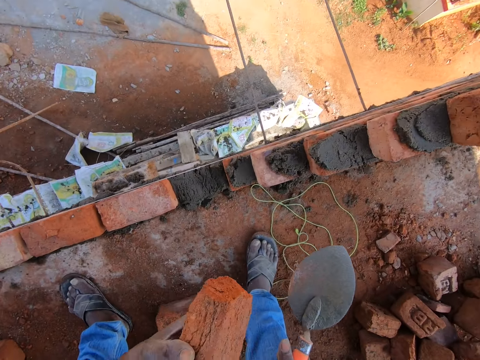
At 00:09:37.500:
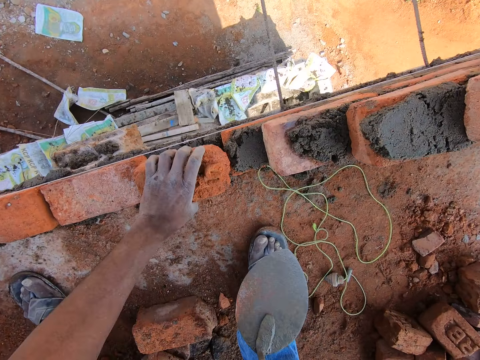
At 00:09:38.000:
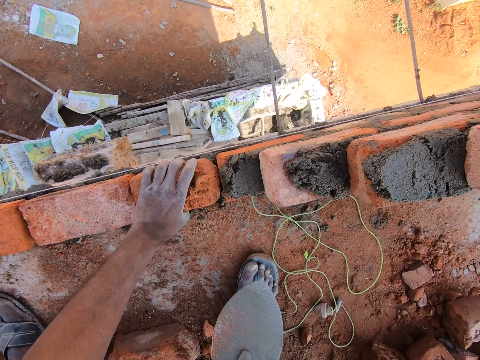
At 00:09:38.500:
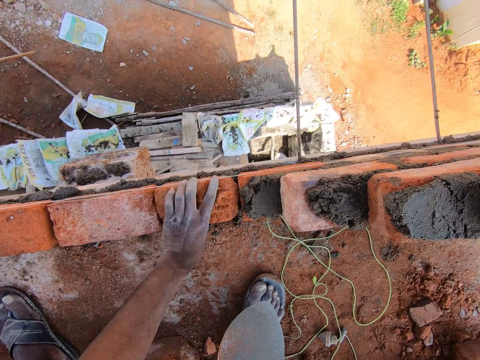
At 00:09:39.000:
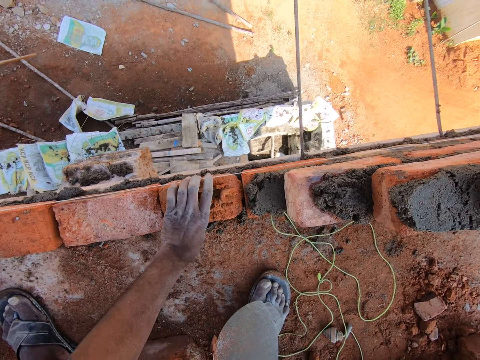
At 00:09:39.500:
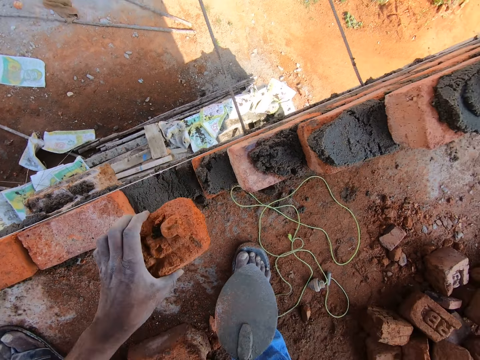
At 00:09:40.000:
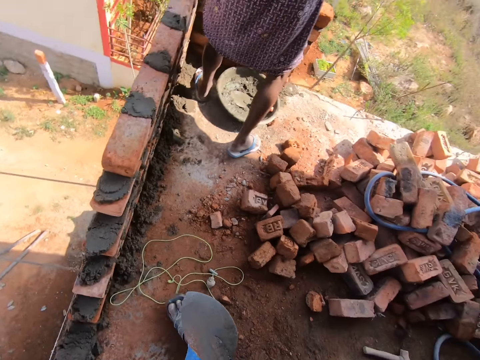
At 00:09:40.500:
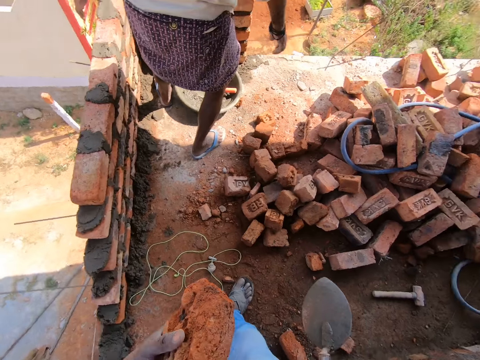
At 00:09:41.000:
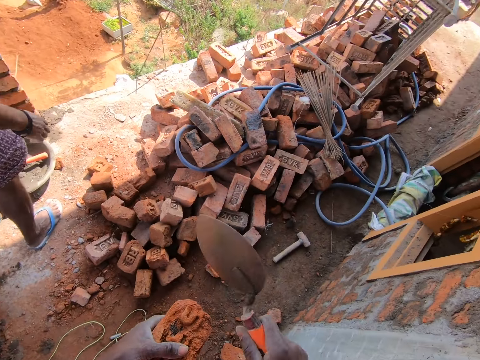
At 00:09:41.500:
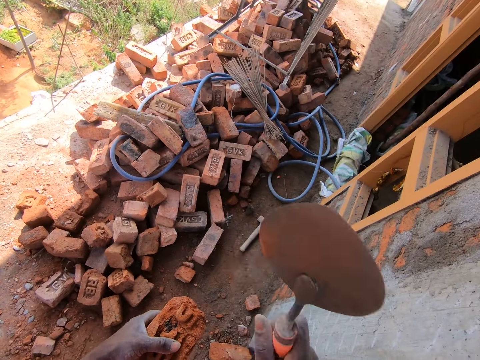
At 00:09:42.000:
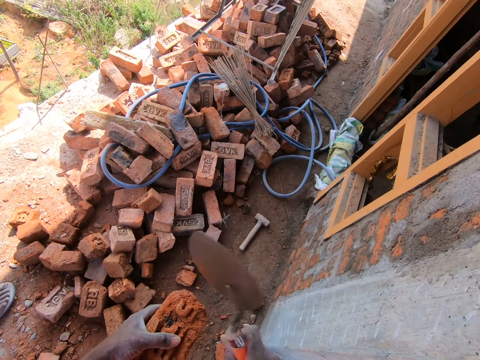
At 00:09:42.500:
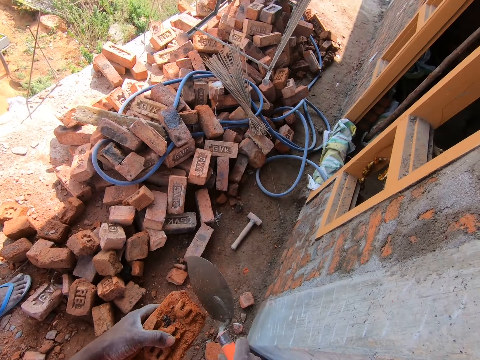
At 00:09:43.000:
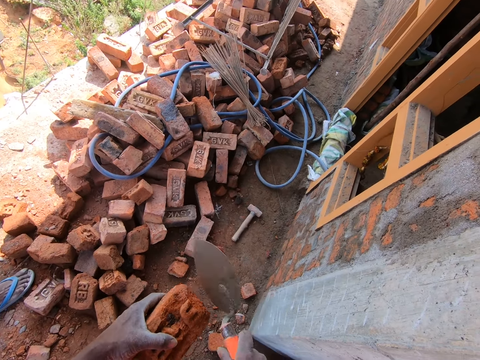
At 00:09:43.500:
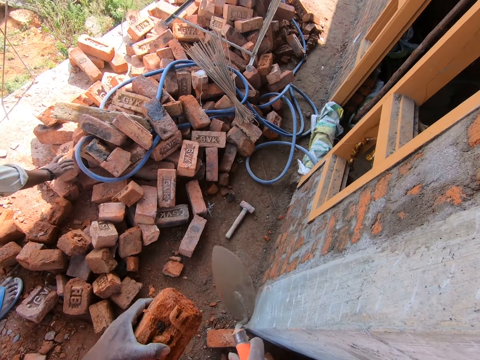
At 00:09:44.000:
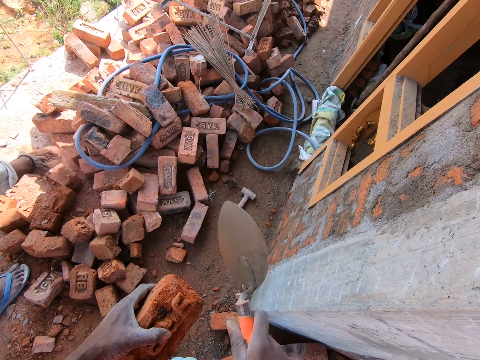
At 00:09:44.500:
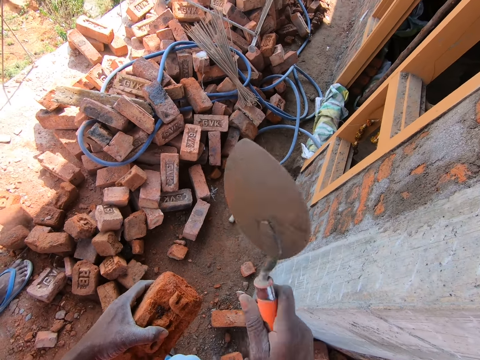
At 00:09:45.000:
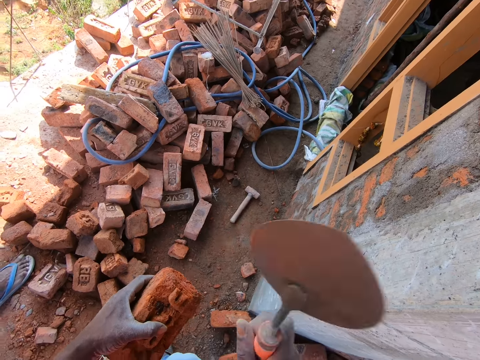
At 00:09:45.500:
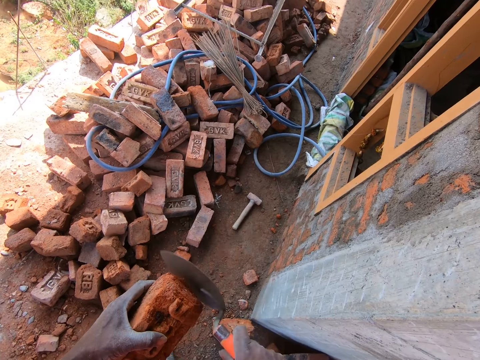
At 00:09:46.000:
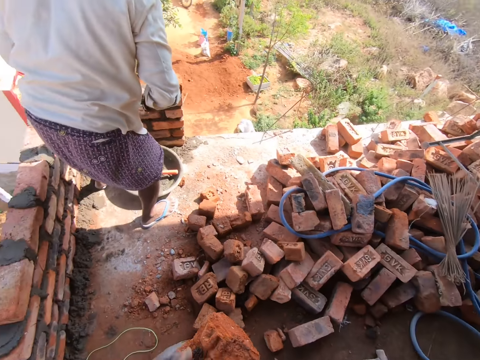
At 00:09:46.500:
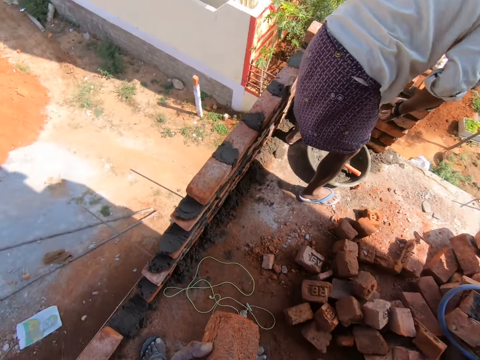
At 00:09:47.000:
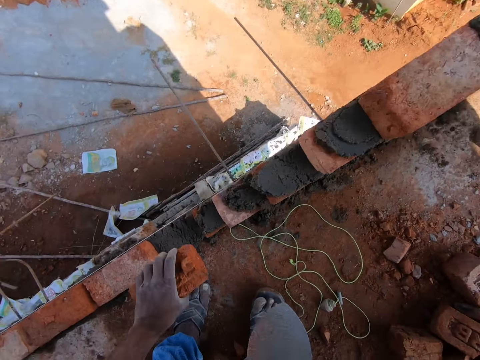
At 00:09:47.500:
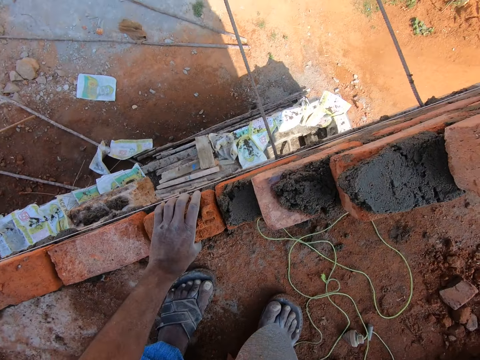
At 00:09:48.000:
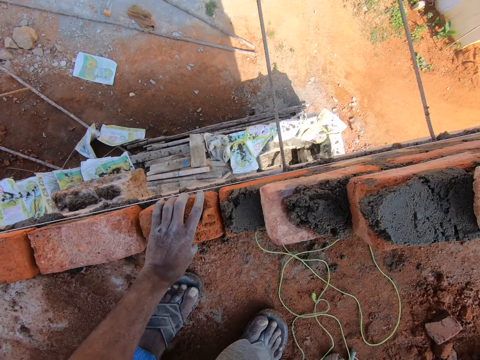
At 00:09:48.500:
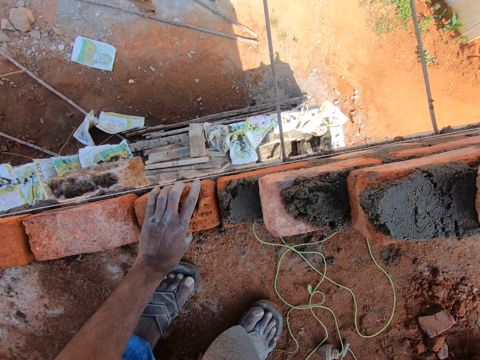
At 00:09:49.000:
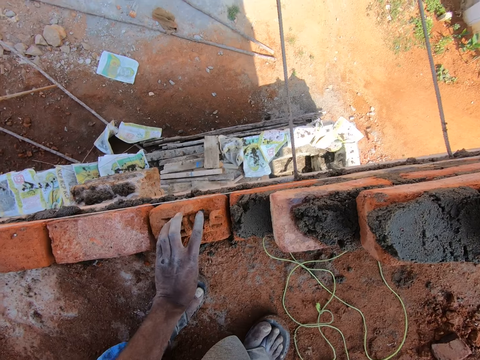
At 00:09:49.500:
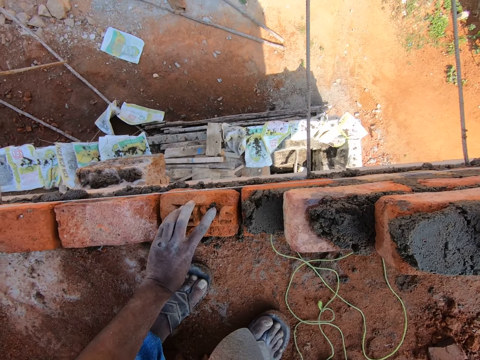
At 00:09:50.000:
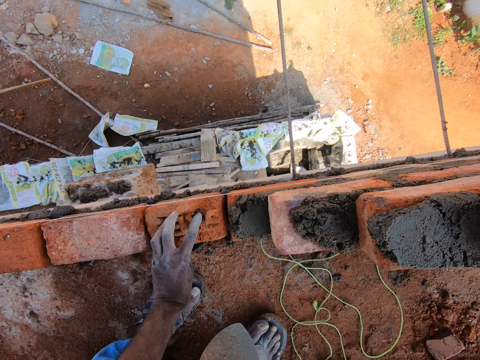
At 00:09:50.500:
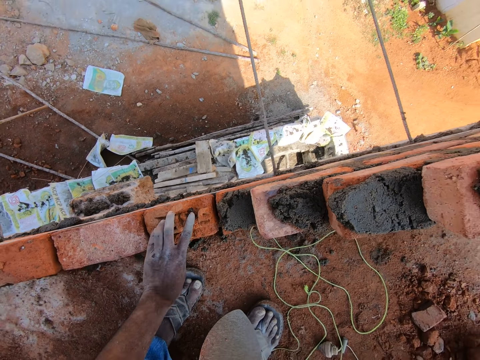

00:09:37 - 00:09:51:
The camera wearer fixes a brick on the wall. They put the brick in the concrete. They lift the brick. They hit the brick with a trowel. They turn around. They fix a brick on the wall. They put the brick in the concrete.

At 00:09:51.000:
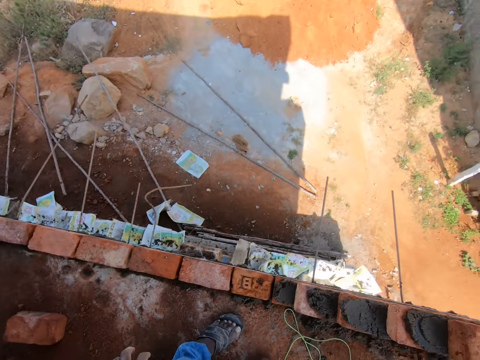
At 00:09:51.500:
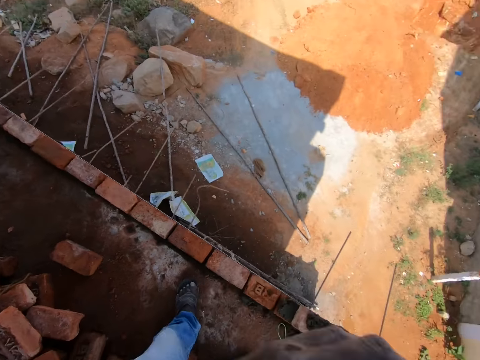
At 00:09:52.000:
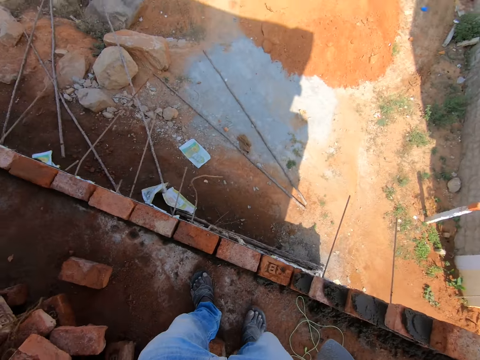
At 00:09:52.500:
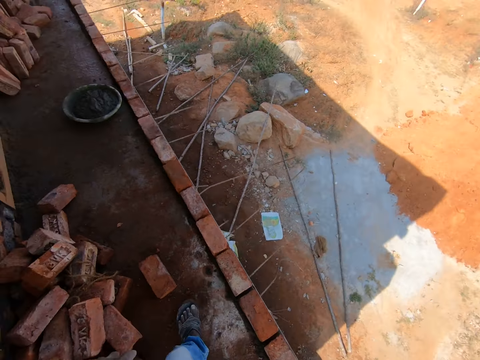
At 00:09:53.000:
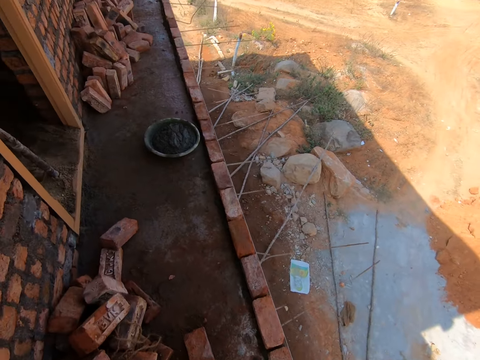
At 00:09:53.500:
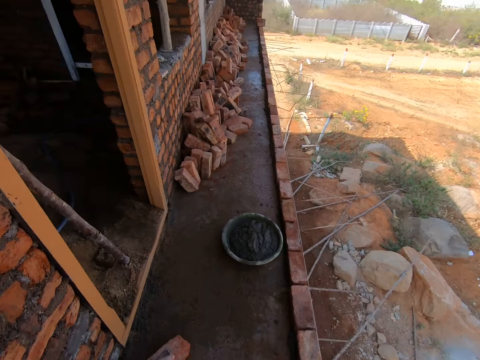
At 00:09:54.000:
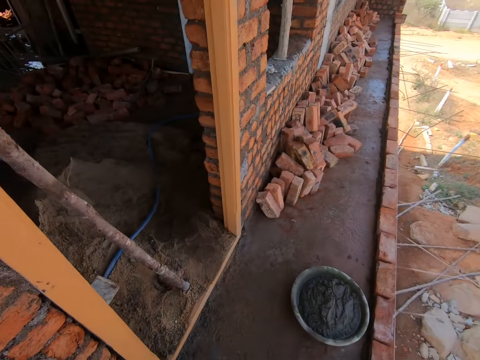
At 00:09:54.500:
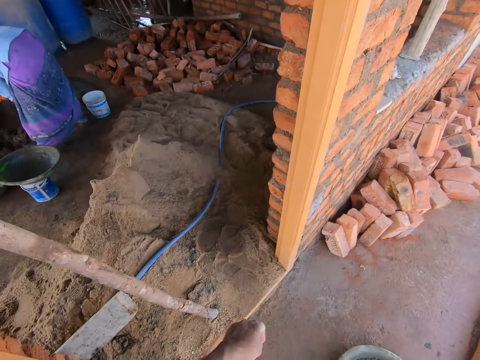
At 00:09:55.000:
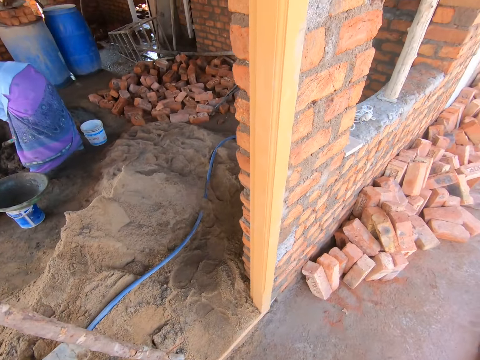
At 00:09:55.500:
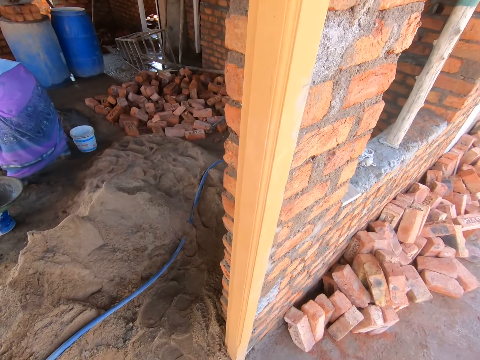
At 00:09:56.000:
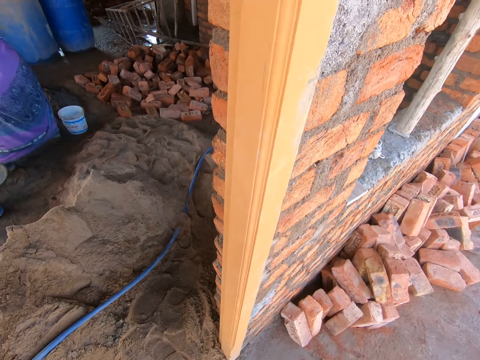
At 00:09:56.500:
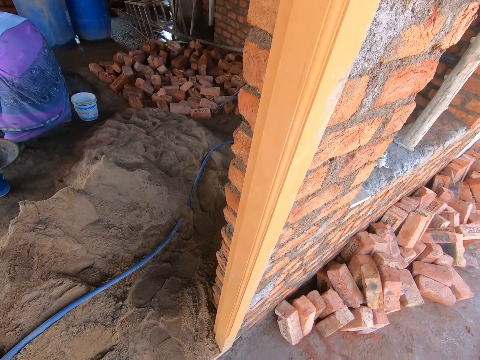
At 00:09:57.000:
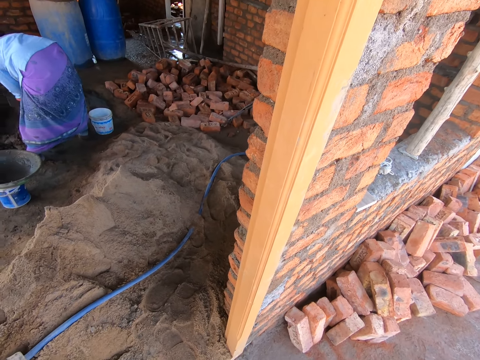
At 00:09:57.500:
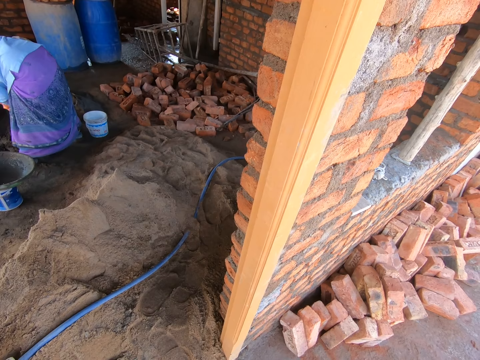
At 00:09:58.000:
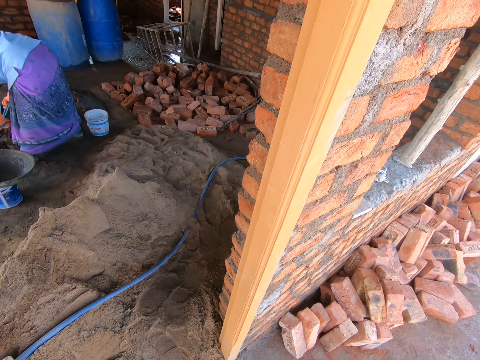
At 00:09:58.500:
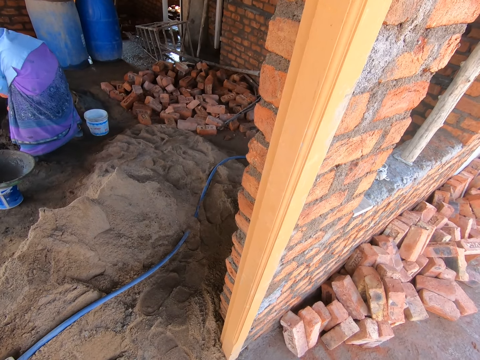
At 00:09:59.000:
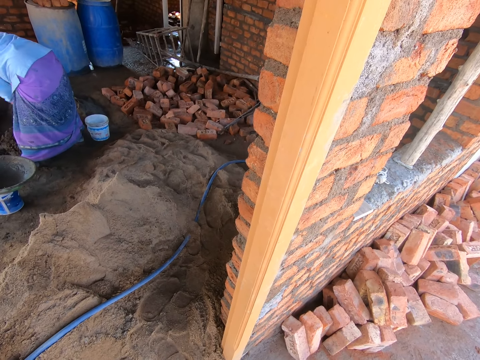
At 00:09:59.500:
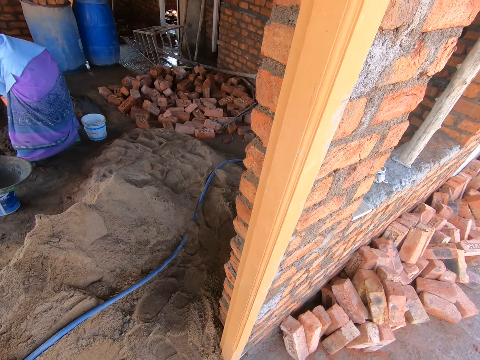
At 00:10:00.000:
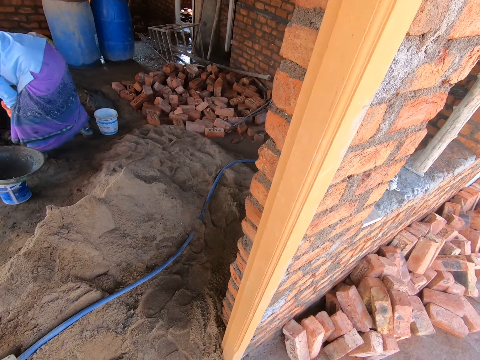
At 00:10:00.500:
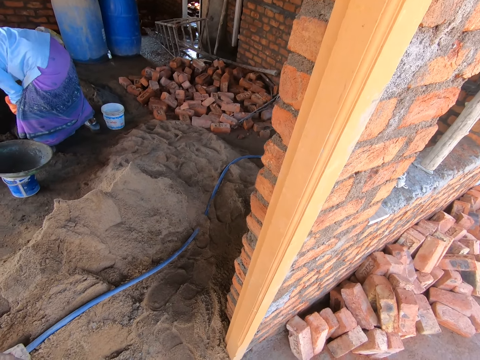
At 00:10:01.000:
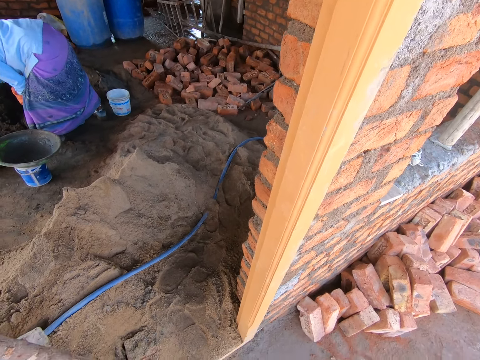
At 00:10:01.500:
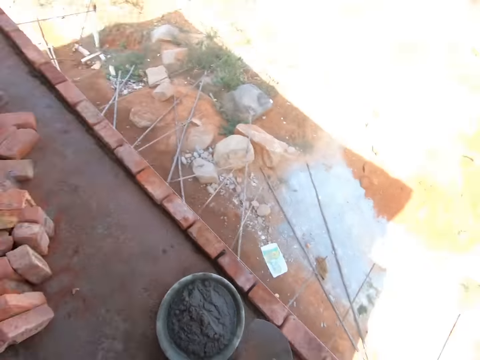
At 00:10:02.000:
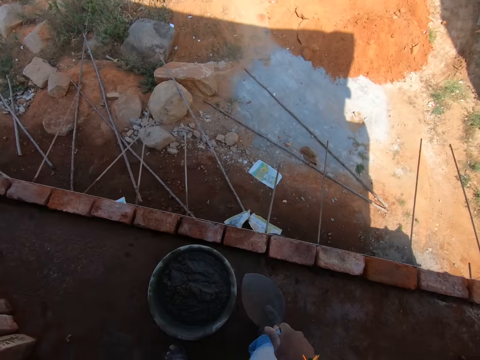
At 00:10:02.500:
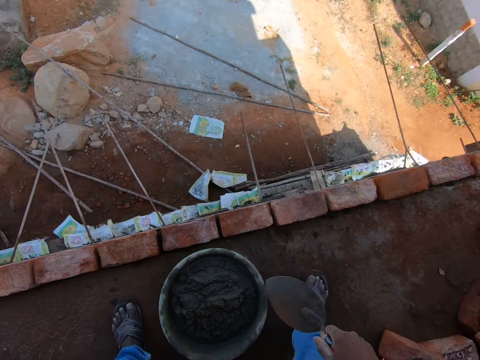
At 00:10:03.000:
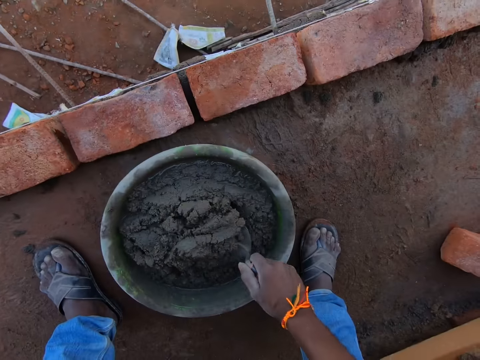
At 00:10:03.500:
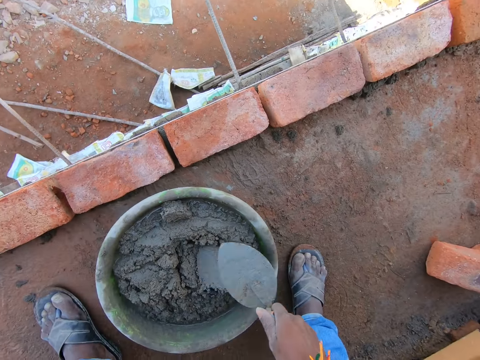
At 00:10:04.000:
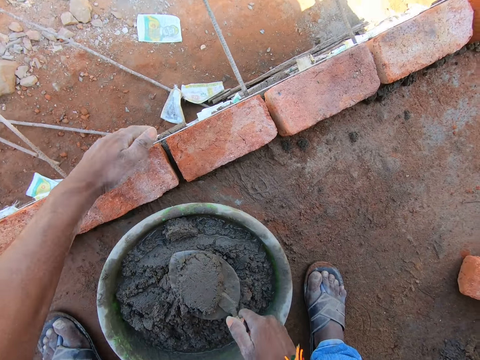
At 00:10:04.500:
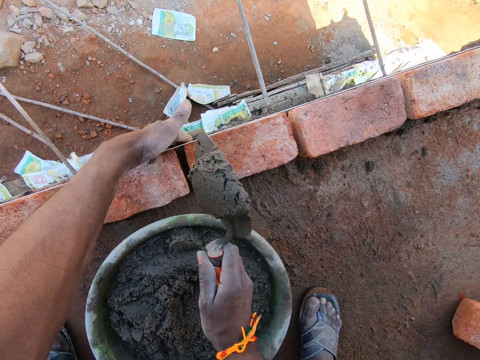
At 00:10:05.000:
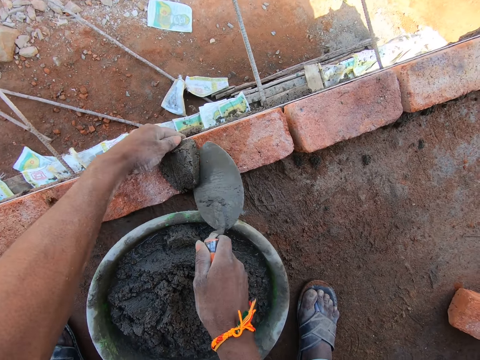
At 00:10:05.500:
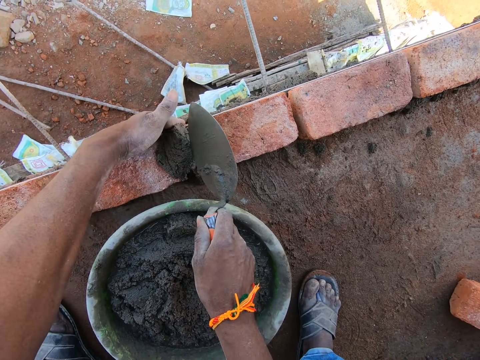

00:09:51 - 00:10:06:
The camera wearer walks on the construction site. They scoop the concrete with a trowel. They apply the concrete between the bricks. They drop cement mixer between the bricks.
